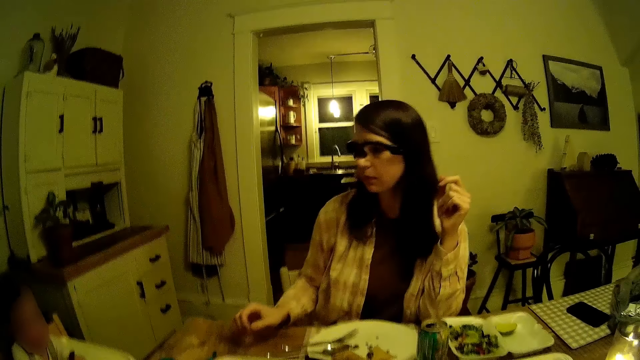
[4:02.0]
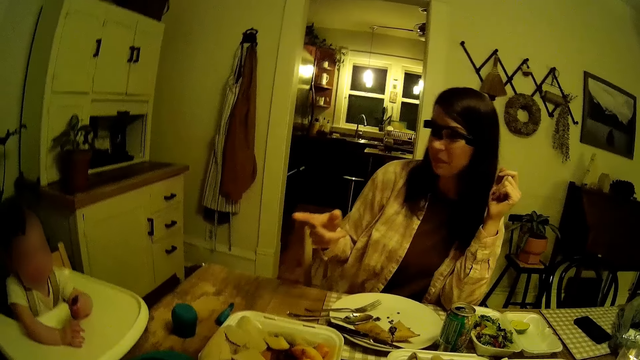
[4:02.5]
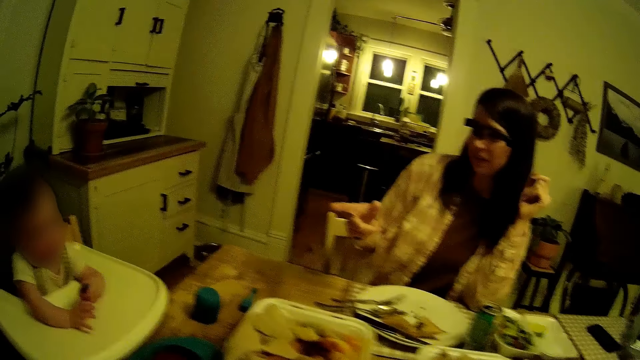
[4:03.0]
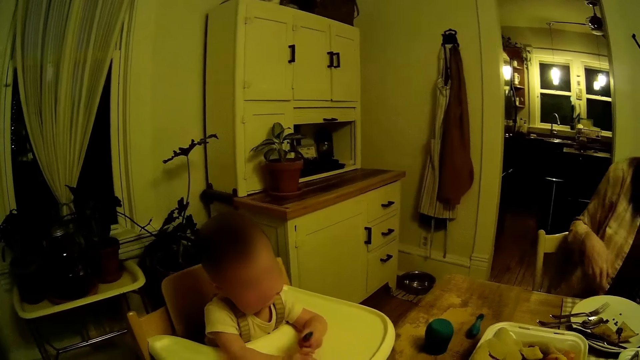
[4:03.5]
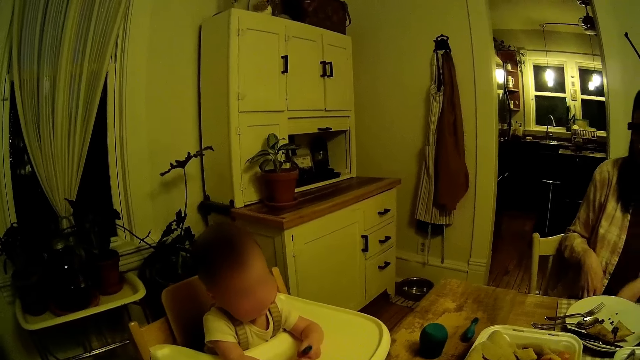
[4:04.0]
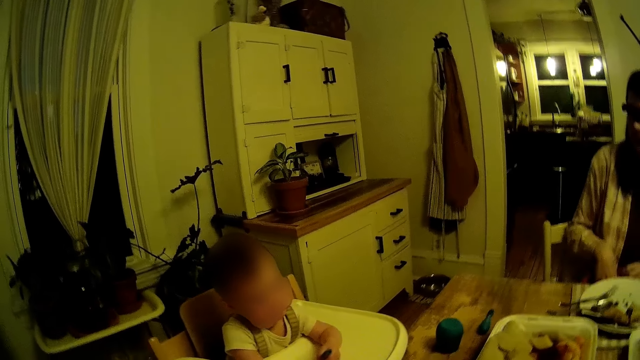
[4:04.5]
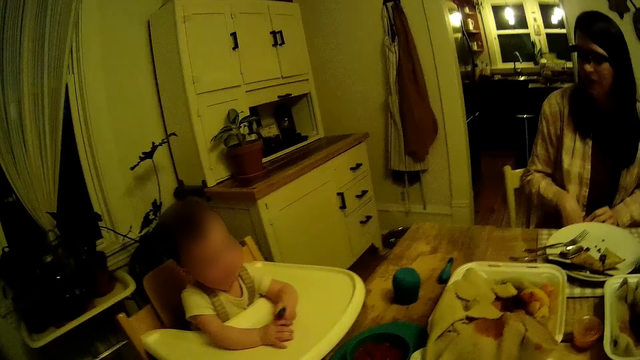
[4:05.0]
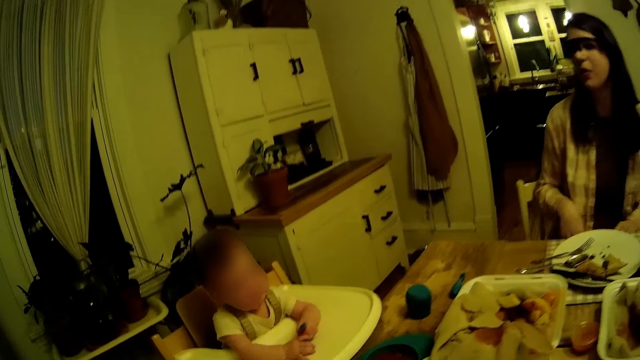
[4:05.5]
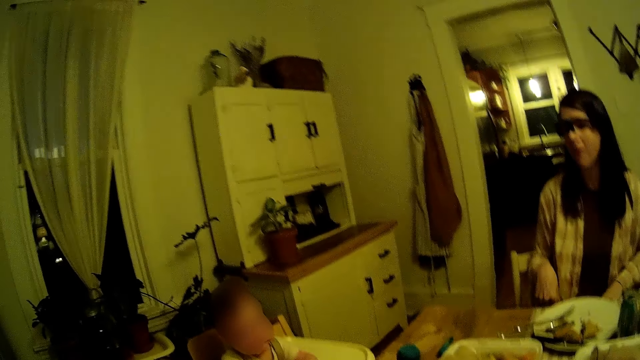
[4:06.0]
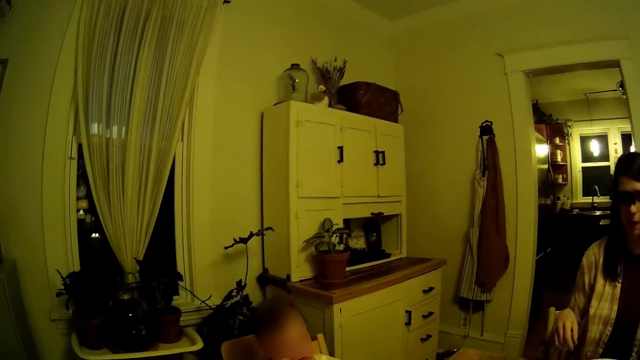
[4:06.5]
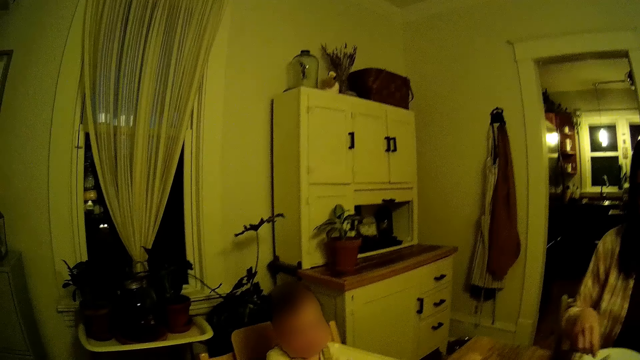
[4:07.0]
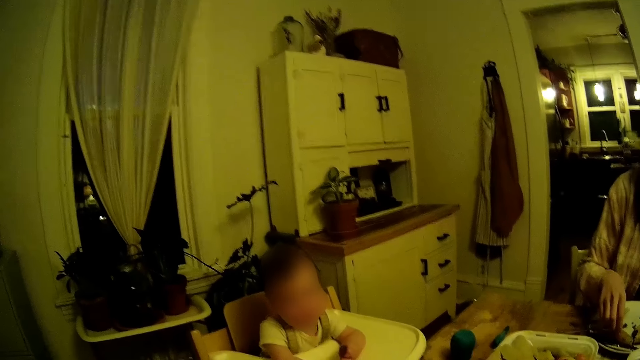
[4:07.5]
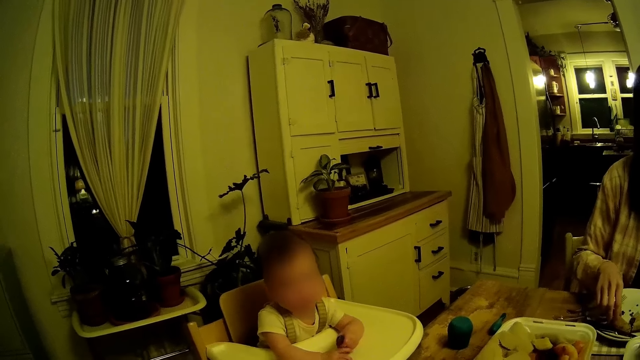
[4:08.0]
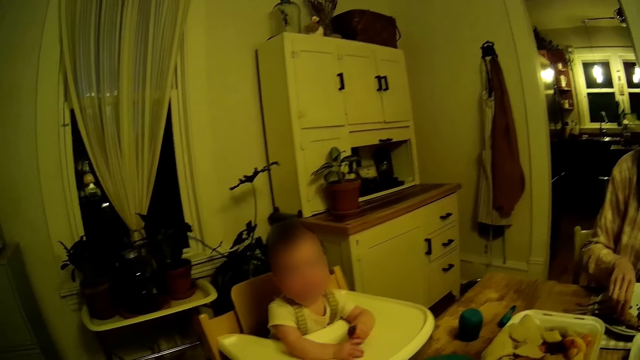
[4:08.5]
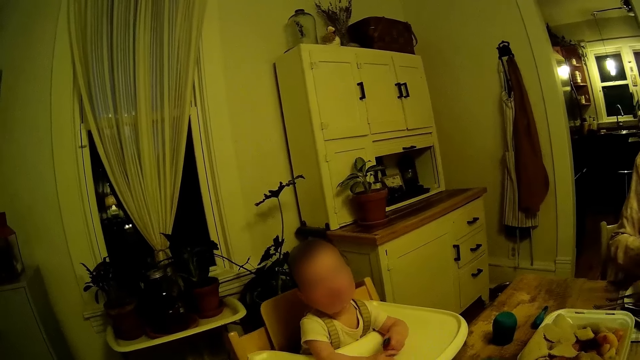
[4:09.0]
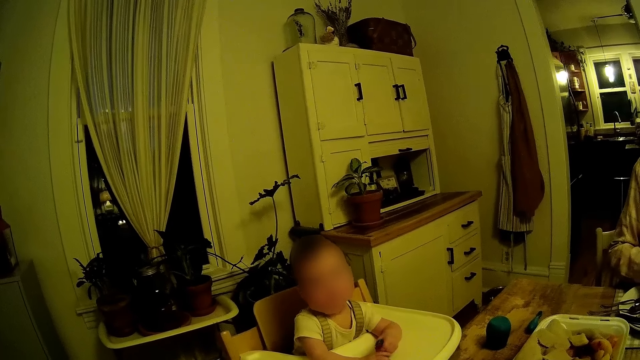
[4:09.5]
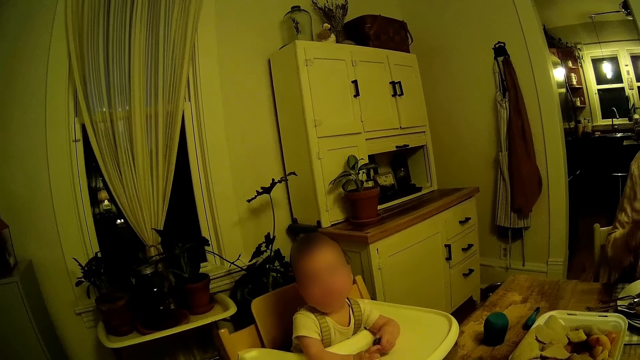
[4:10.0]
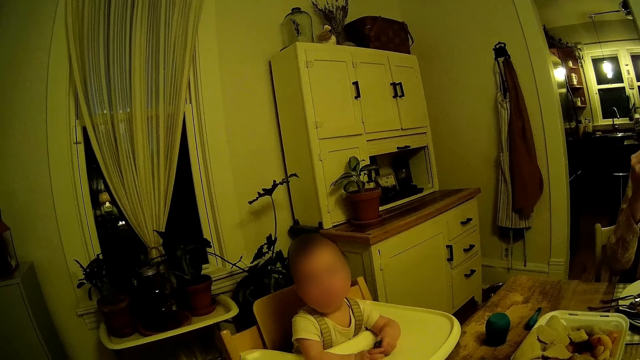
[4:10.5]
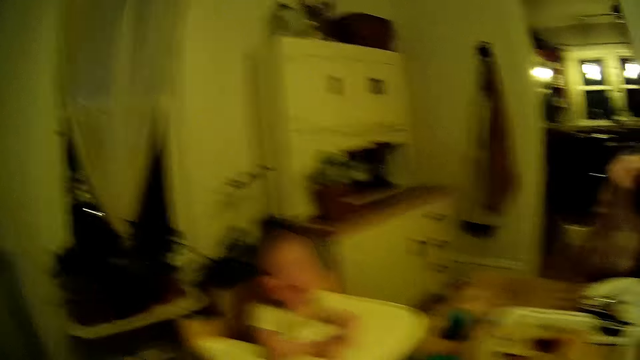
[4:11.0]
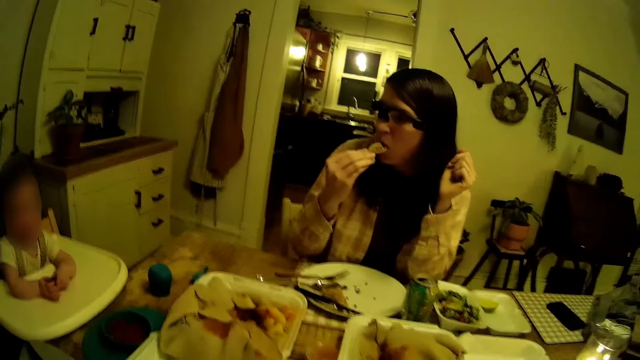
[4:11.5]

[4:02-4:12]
The woman eats meat from a plate on the table with her right hand.

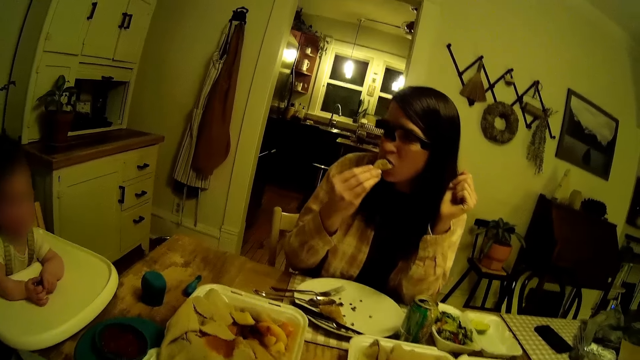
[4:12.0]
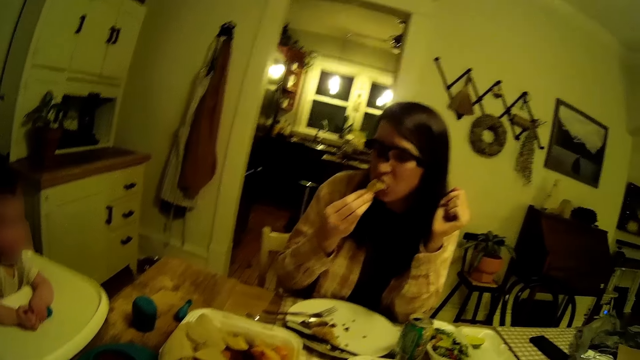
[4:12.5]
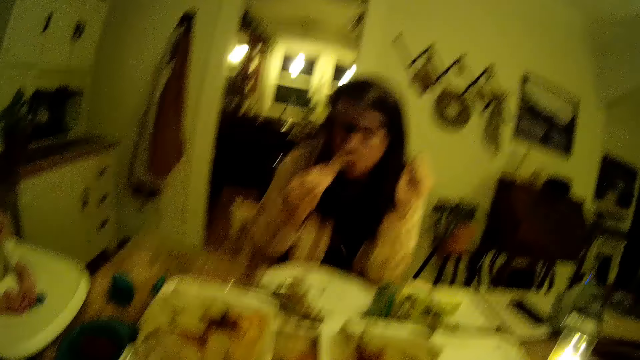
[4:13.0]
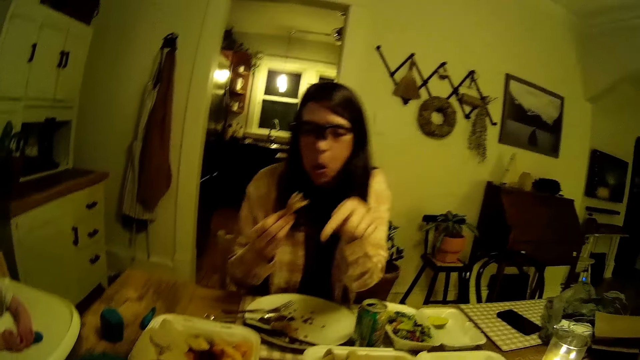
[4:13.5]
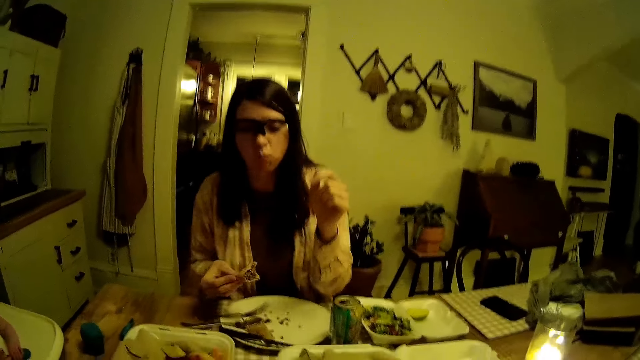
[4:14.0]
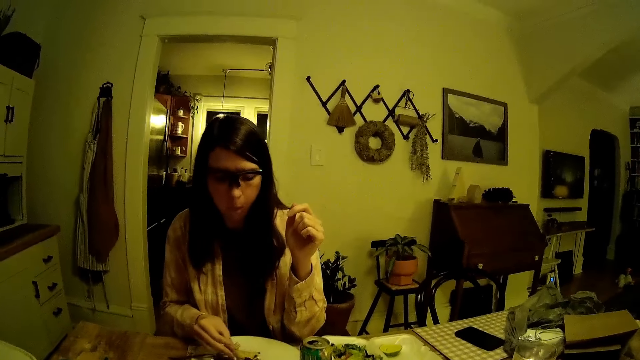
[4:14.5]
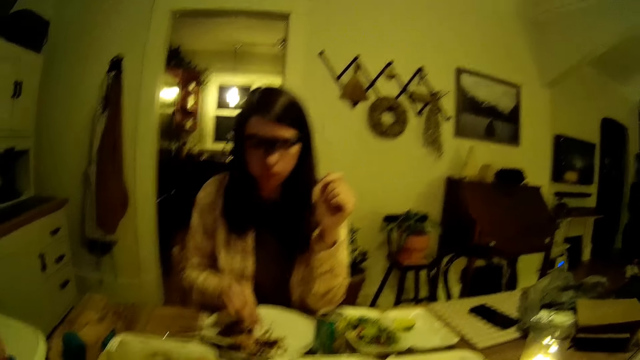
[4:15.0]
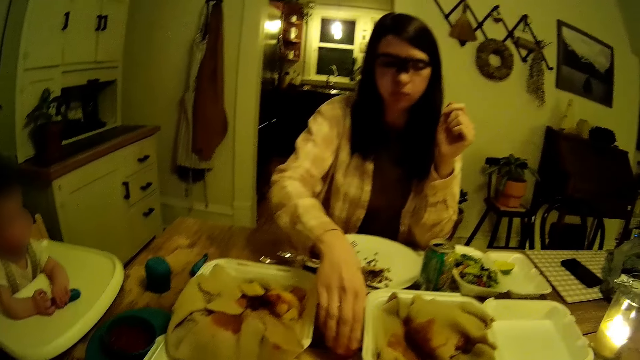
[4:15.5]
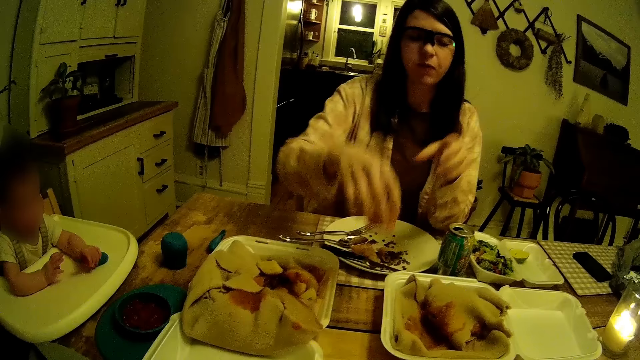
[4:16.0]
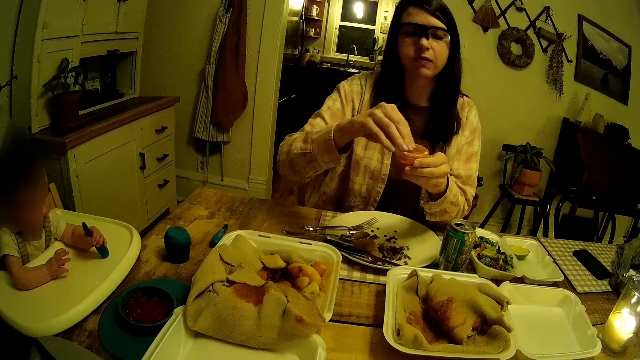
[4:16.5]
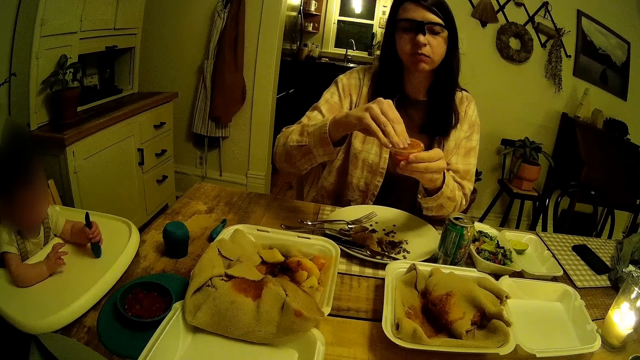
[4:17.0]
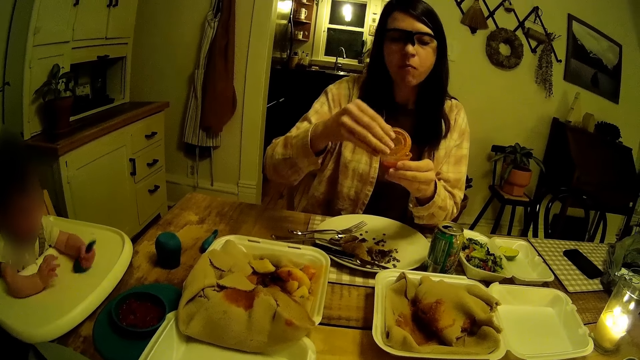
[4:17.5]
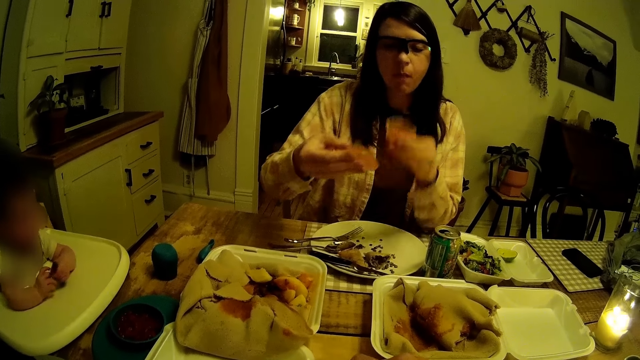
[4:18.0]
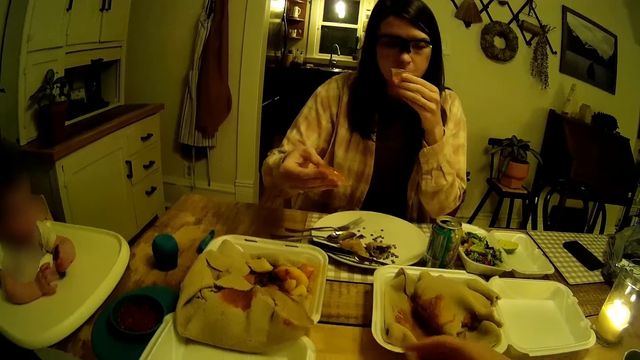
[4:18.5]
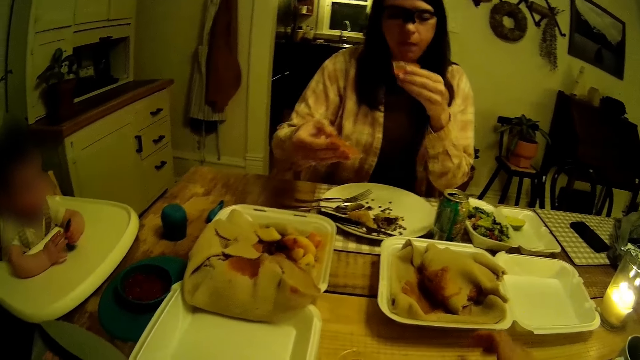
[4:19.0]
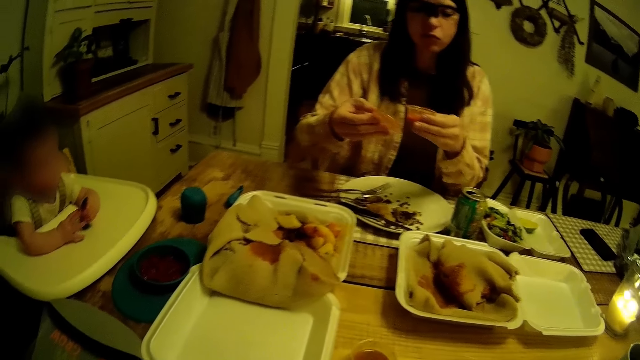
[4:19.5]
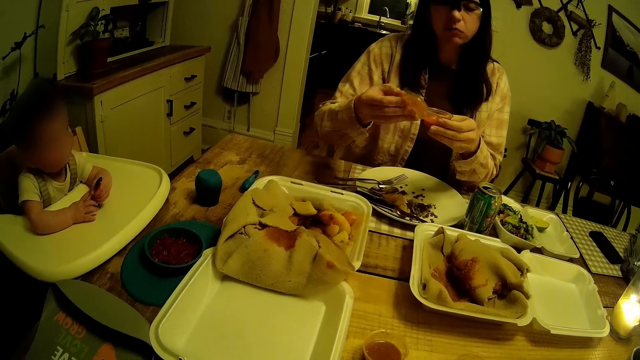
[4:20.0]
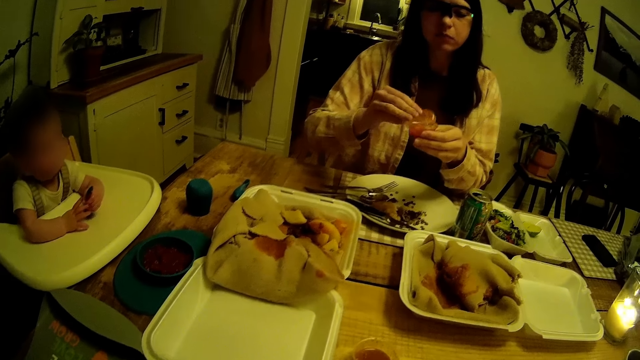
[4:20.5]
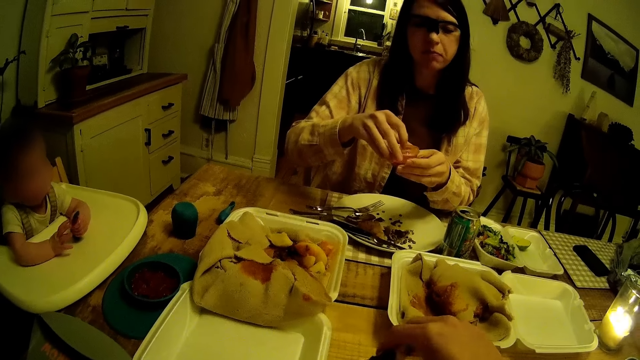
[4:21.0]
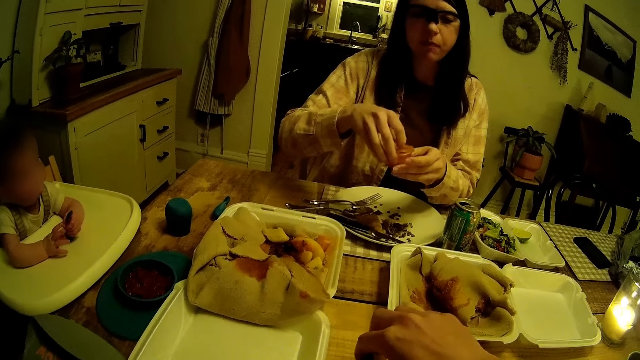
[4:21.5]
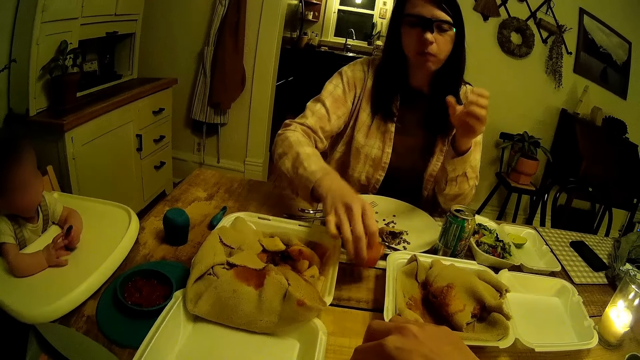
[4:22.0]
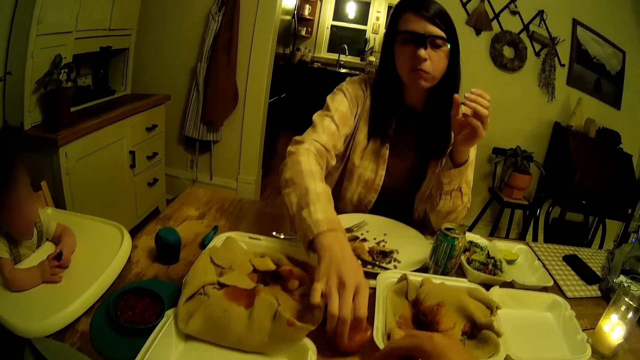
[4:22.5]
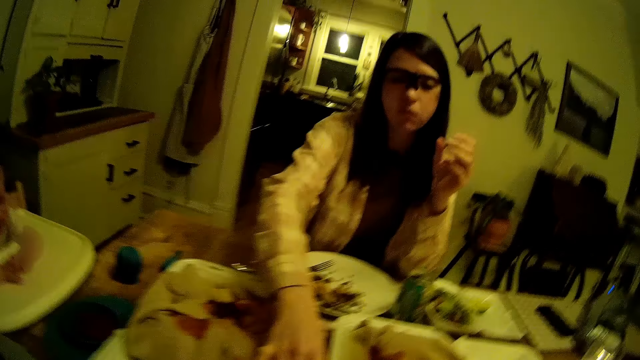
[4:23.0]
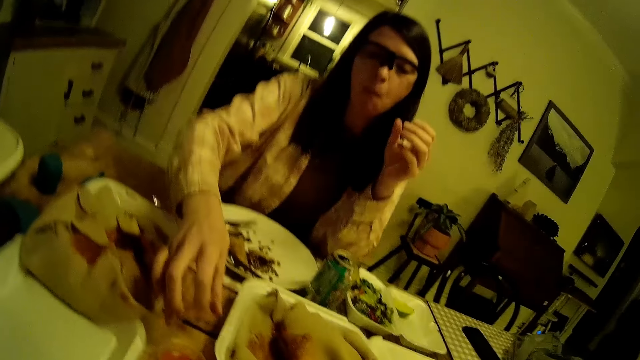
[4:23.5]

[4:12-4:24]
The woman drops meat on the plate on the table with her right hand. The woman picks up a container of sauce from the table with her right hand. The woman opens up the container of sauce with her left hand. The woman sniffs the container of sauce on her left hand. The woman covers the bottle of sauce with her right hand. The woman drops the container of sauce on the table with her right hand.
